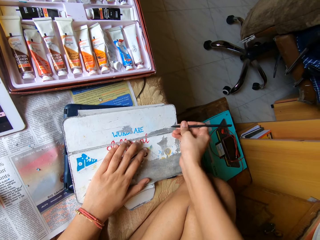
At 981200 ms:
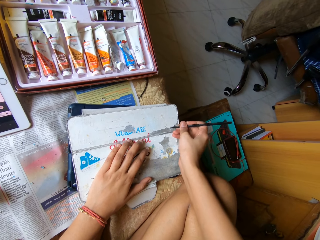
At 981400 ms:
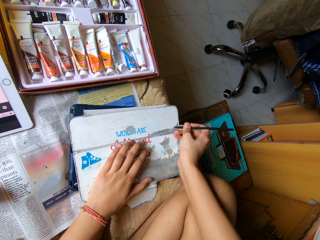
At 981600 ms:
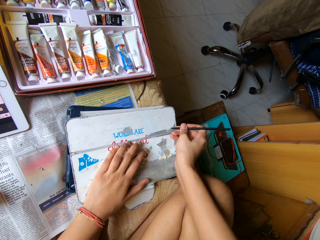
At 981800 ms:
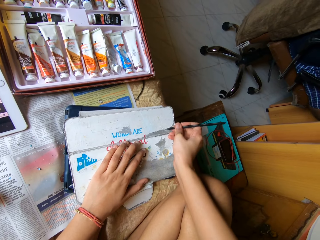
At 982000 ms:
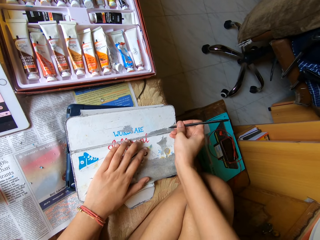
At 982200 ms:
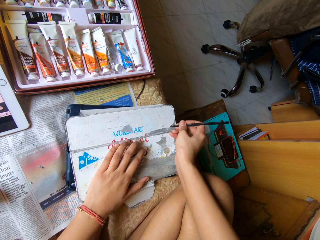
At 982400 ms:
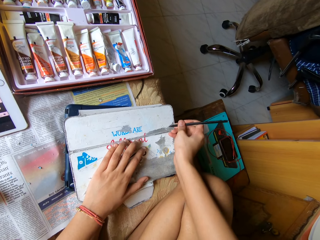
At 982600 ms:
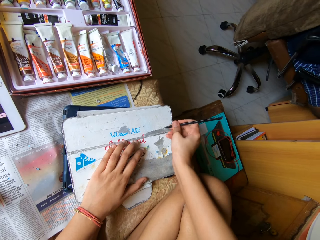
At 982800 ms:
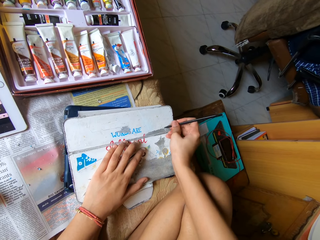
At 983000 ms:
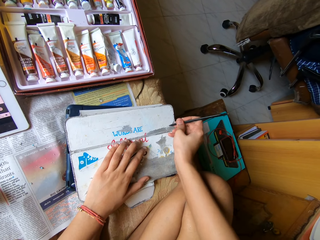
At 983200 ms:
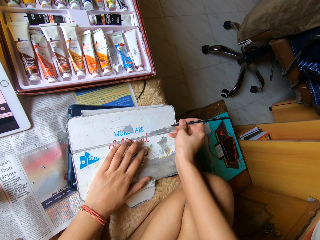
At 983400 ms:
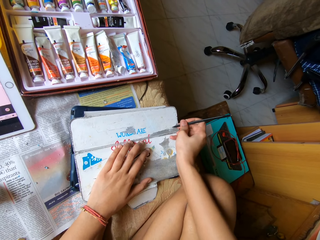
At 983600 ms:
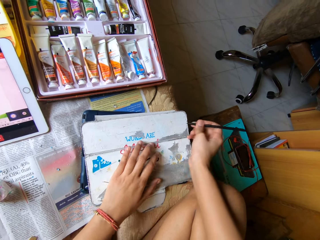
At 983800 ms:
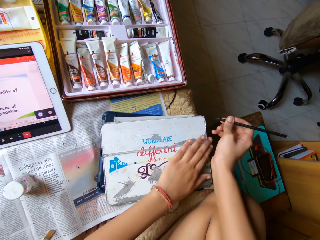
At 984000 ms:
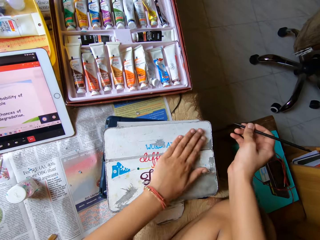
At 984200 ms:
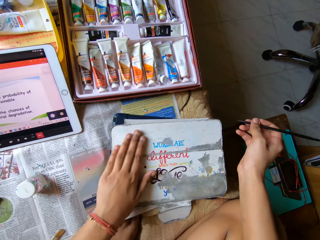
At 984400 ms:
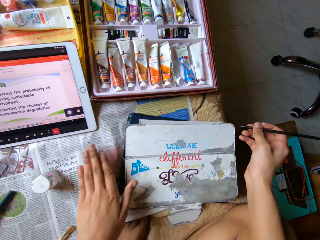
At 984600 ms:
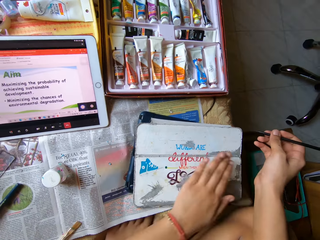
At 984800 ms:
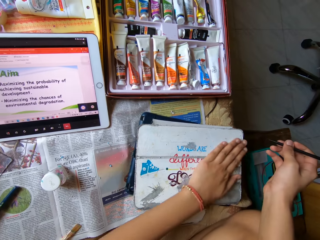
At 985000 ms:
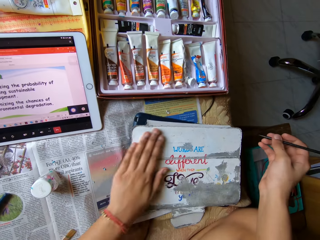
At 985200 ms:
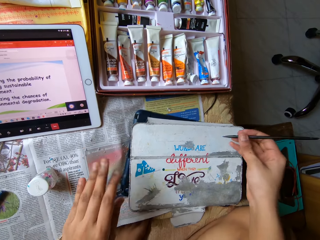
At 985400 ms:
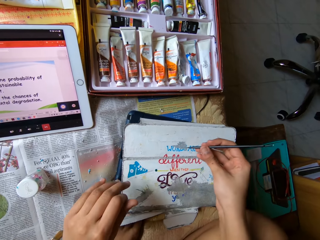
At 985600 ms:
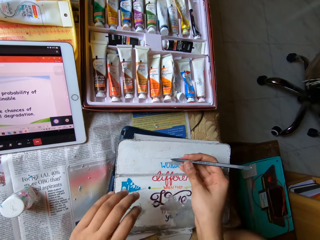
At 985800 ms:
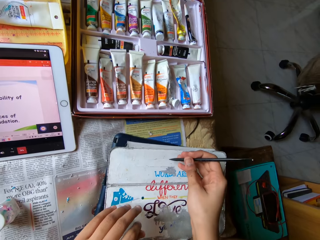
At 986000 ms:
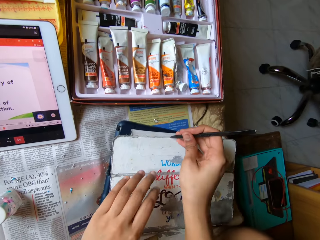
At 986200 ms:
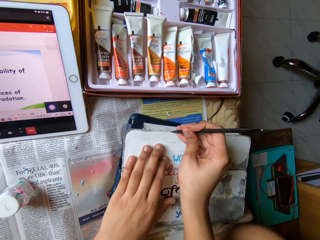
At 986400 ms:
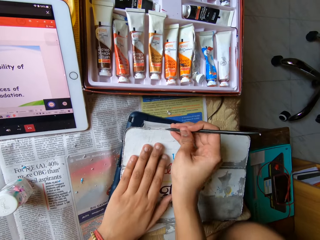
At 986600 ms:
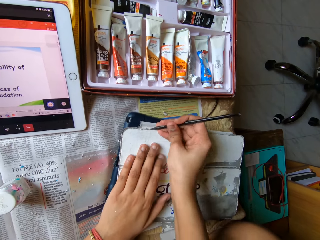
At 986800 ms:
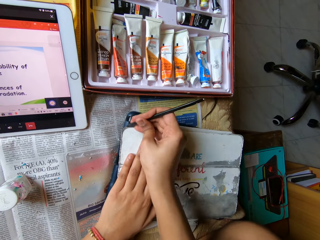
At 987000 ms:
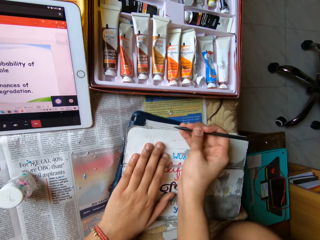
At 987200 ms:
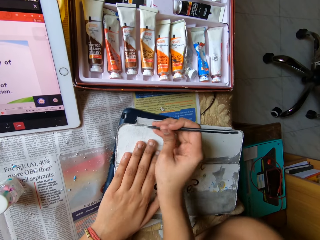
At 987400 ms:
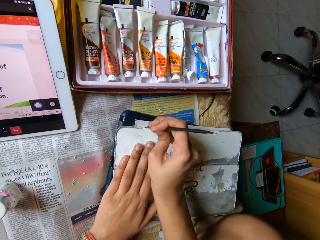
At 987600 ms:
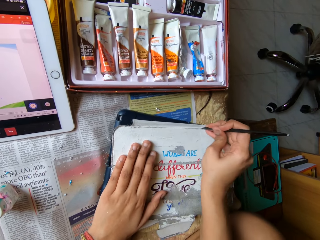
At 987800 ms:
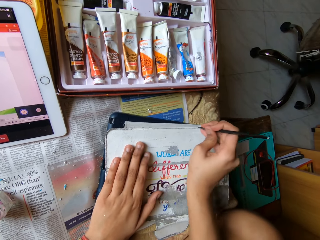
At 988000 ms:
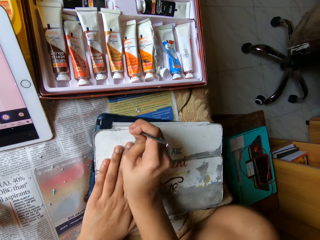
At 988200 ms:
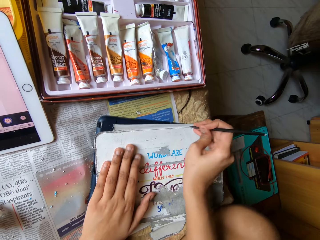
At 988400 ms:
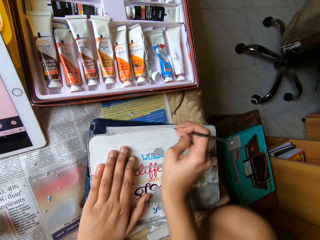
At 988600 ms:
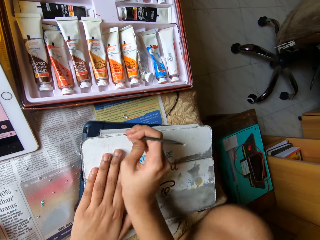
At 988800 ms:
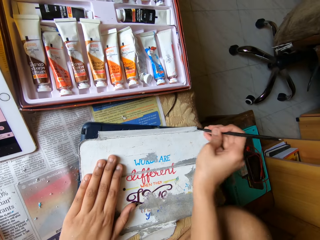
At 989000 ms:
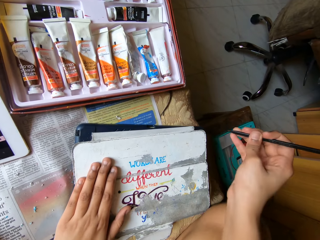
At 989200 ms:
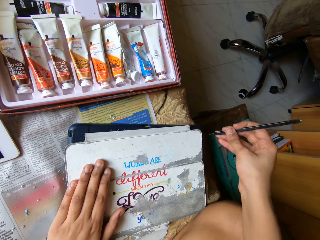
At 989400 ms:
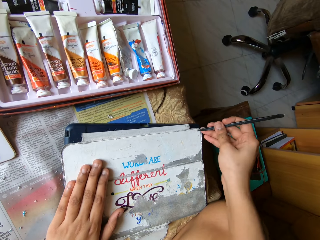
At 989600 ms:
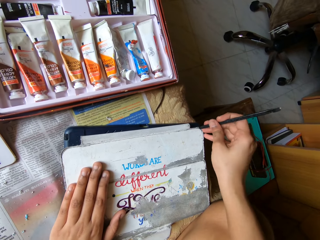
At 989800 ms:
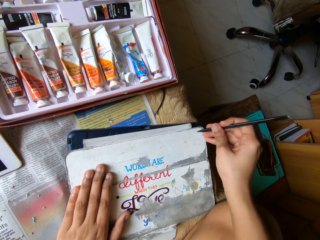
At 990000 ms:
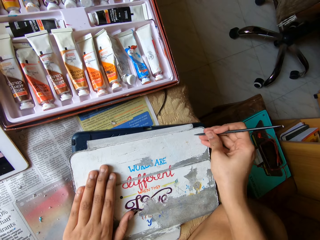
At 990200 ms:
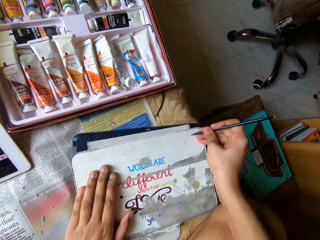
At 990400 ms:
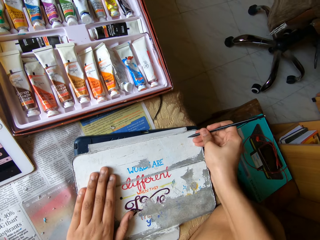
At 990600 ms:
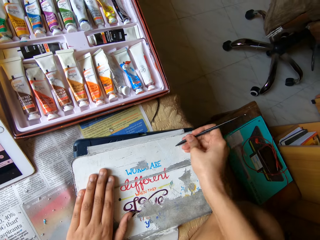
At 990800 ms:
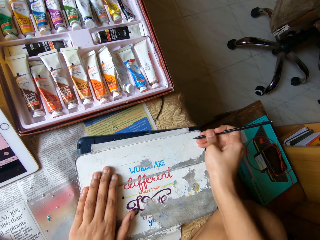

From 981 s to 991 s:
The camera wearer wipes paint off the tab cover with his left hand. He scrapes paint off the tab cover on the bed with the spatula in his right hand. He removes the sticker from the cover.

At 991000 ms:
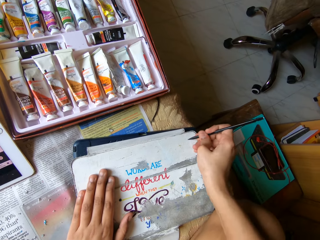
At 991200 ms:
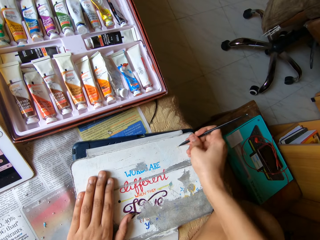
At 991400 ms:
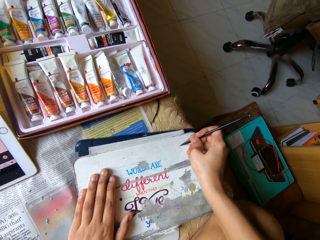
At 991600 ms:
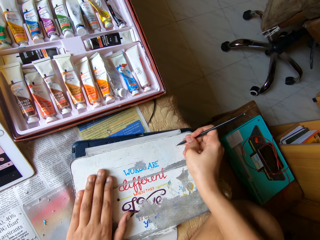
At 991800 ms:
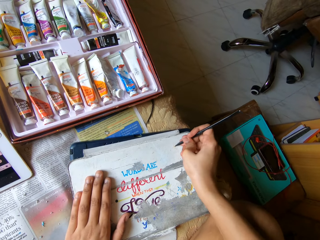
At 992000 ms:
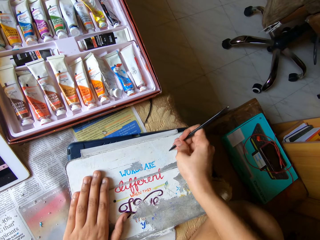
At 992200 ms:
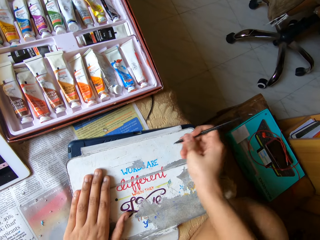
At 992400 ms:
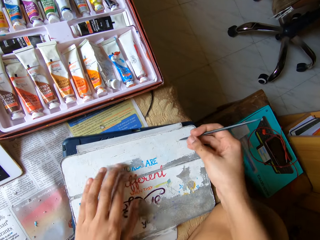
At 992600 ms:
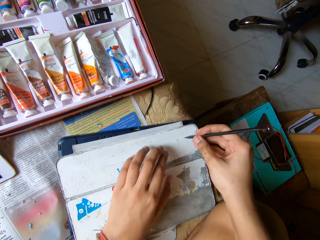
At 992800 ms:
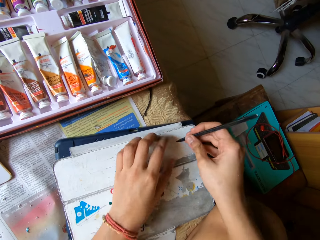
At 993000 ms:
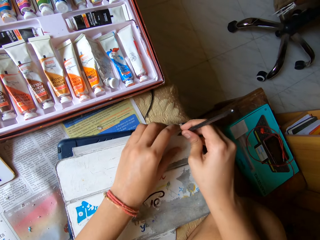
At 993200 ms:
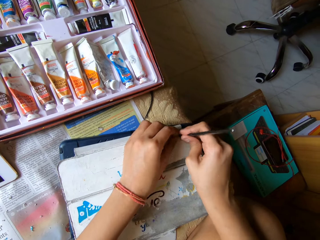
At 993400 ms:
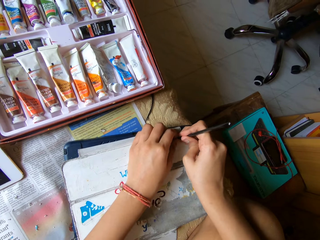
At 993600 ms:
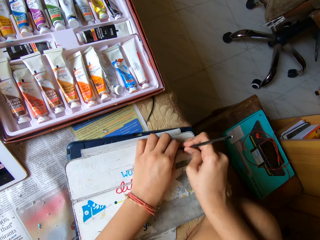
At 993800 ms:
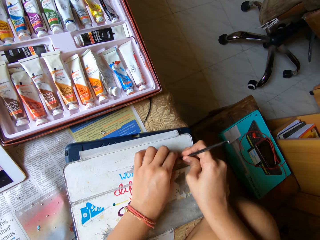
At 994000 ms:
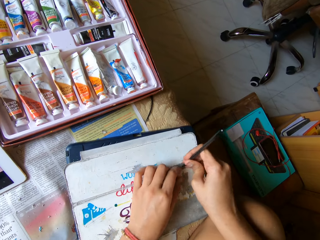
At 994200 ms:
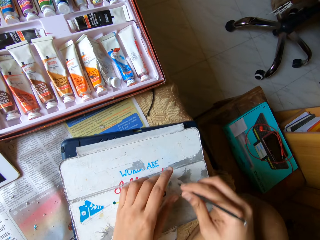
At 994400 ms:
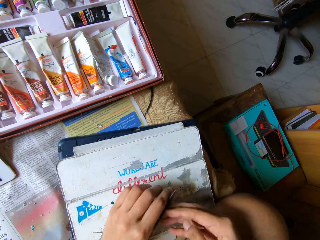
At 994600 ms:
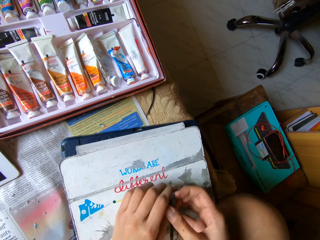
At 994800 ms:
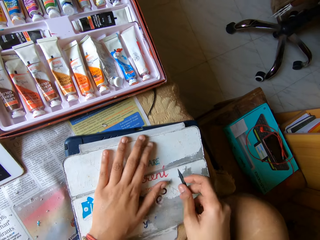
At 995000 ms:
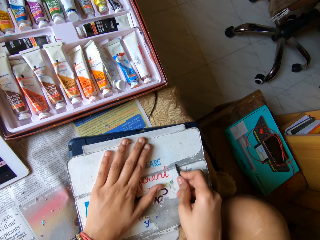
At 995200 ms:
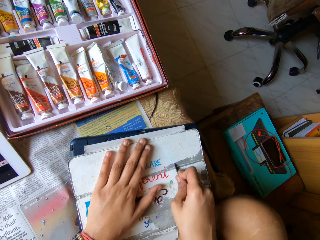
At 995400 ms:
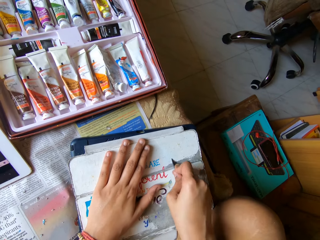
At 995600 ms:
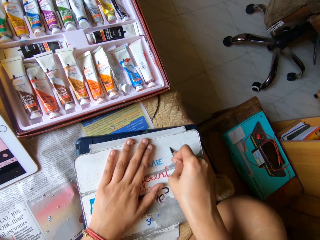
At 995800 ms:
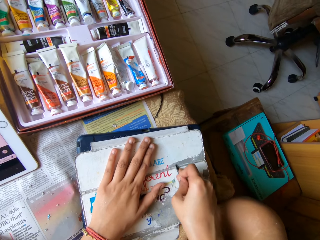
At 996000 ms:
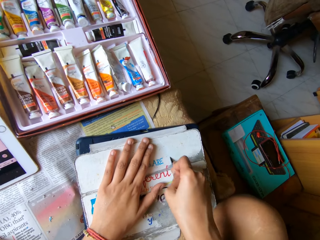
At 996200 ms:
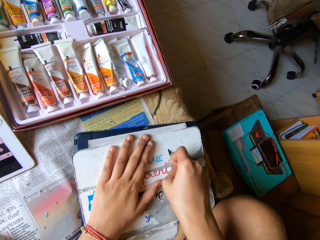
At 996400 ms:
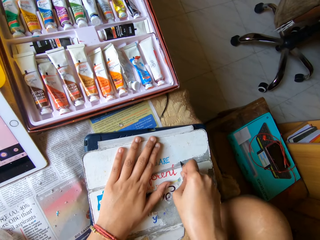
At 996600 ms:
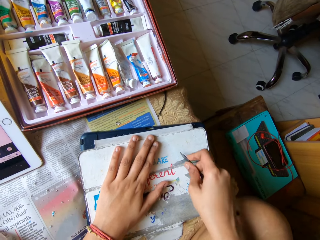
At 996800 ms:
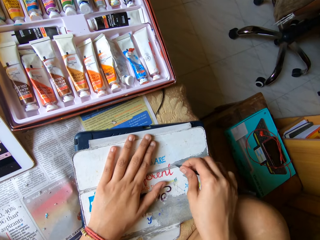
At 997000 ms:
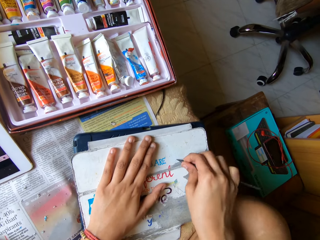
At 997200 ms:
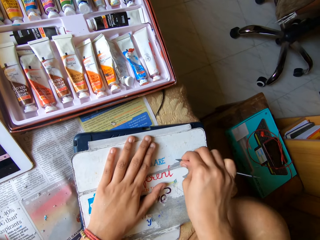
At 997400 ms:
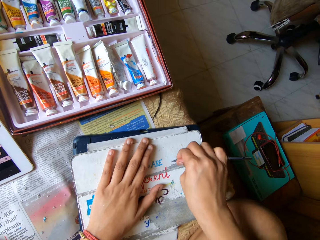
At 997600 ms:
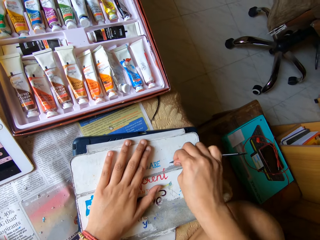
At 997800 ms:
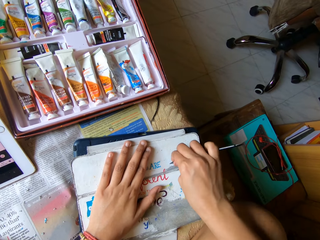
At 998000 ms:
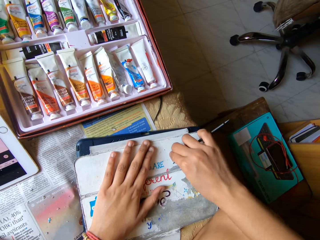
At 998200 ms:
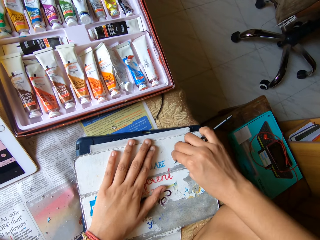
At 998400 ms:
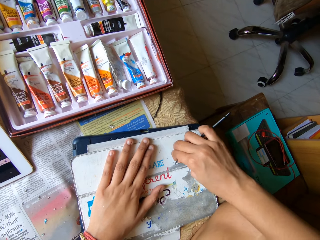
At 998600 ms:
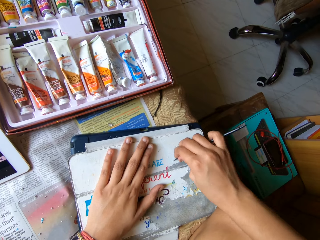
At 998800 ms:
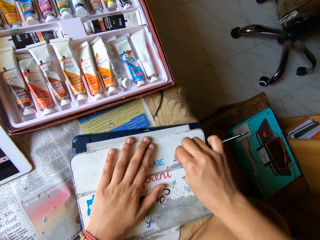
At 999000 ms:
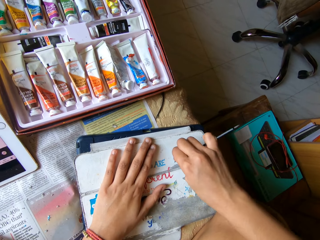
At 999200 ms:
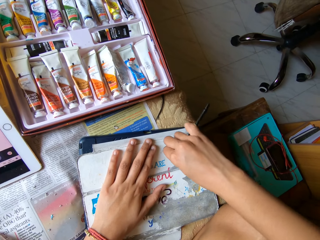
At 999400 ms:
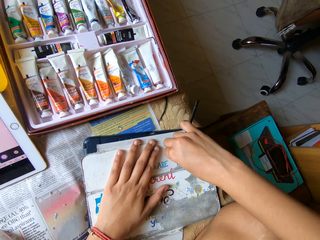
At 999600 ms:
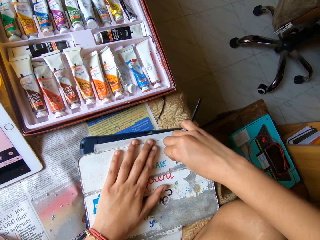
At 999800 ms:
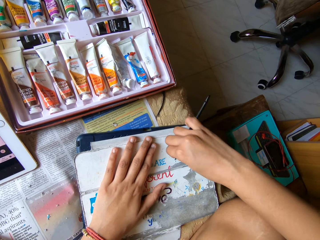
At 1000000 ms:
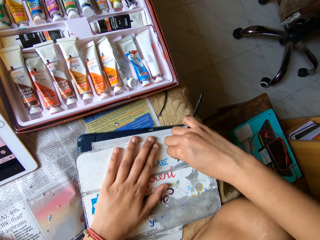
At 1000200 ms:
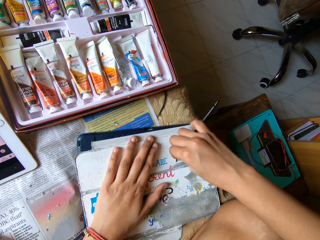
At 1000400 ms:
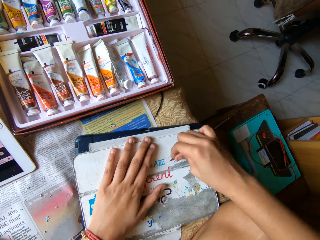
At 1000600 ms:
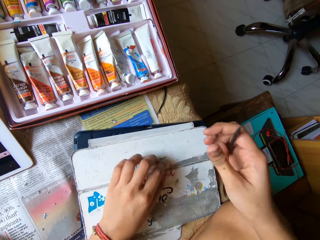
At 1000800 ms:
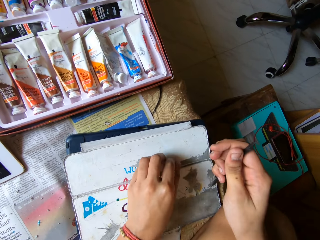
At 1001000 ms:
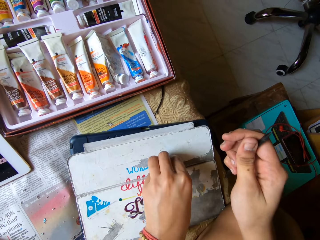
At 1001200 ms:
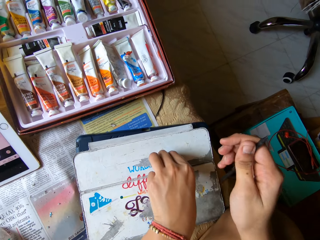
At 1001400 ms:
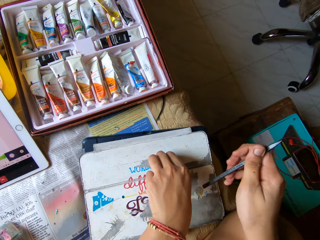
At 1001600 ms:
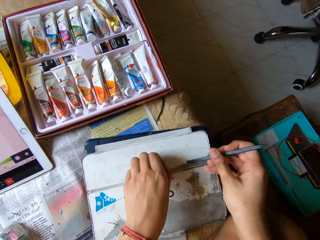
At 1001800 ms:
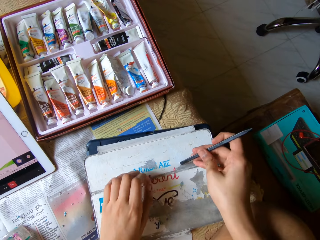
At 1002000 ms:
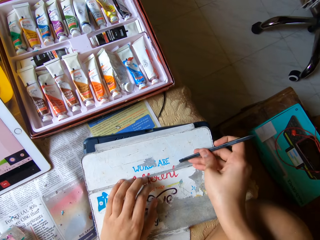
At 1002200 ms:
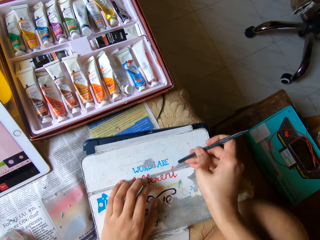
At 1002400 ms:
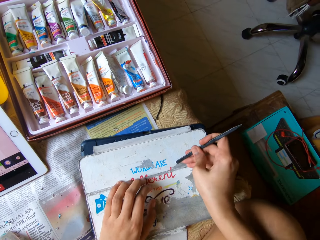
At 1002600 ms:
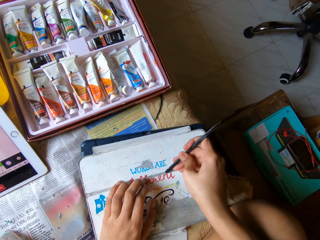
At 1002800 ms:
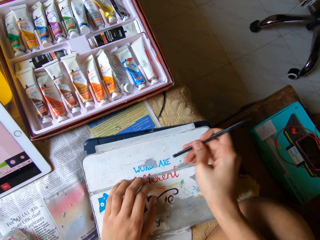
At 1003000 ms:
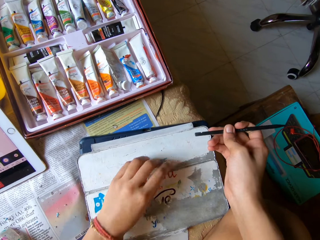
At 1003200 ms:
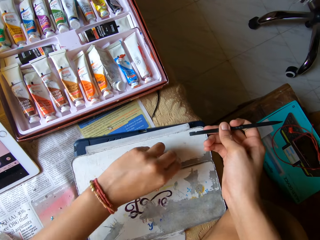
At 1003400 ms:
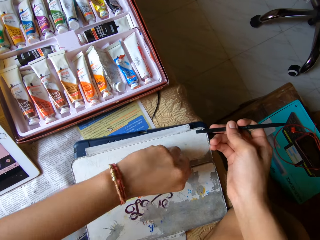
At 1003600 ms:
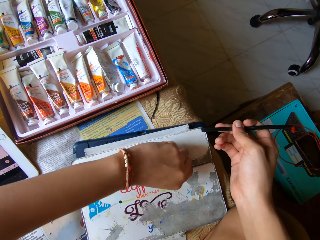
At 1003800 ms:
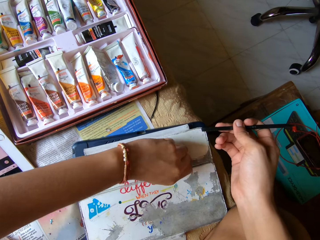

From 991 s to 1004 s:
The camera wearer scrapes paint off the tab cover on the bed with the spatula in both hands. He holds the remover with both hands. He scrapes paint off the tab cover on the bed with the spatula in his right hand. He removes the sticker from the cover. He peels paint off the tab cover with his left hand. He scrapes paint off the tab cover on the bed with the spatula in his right hand.
